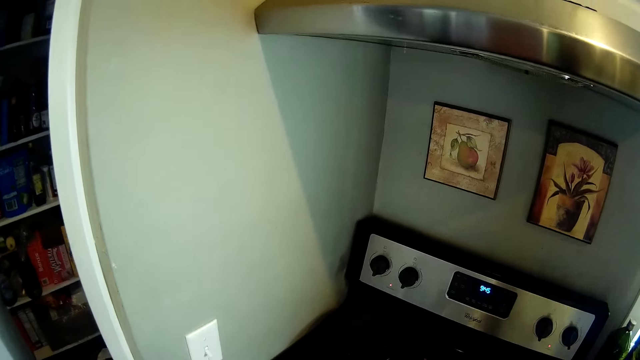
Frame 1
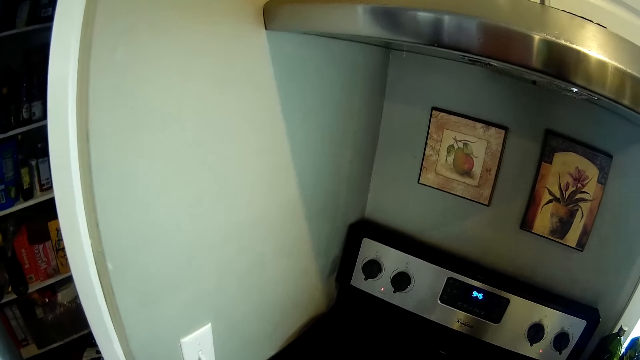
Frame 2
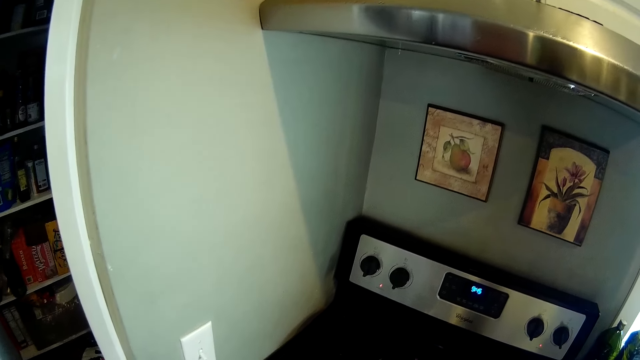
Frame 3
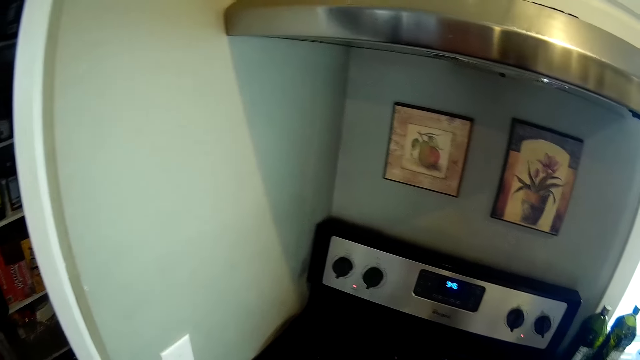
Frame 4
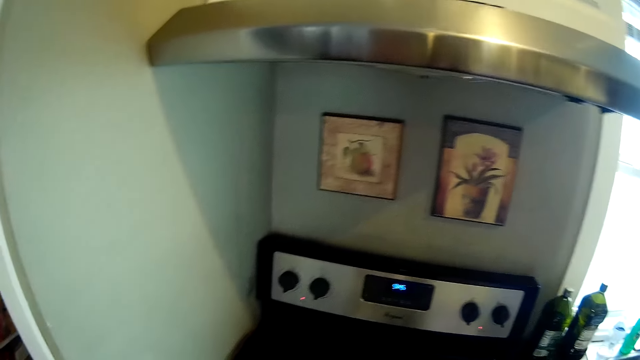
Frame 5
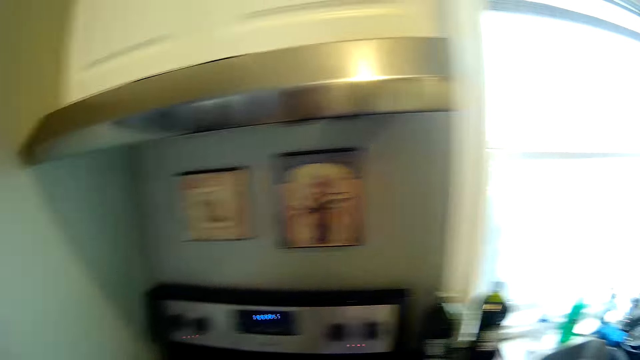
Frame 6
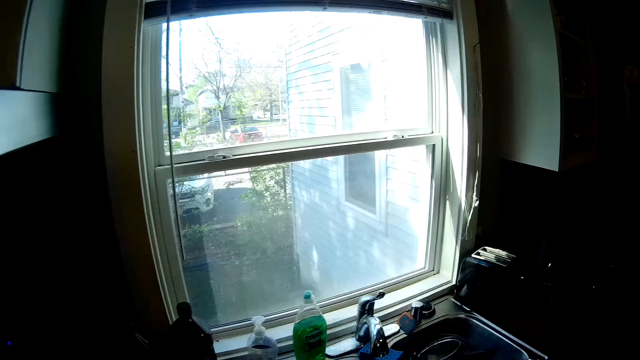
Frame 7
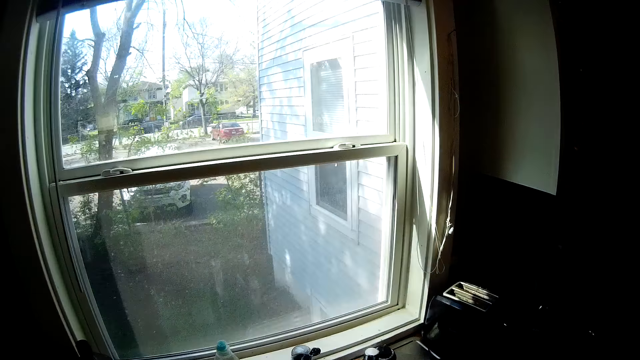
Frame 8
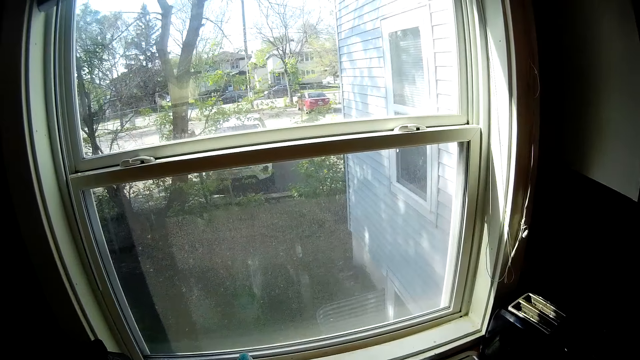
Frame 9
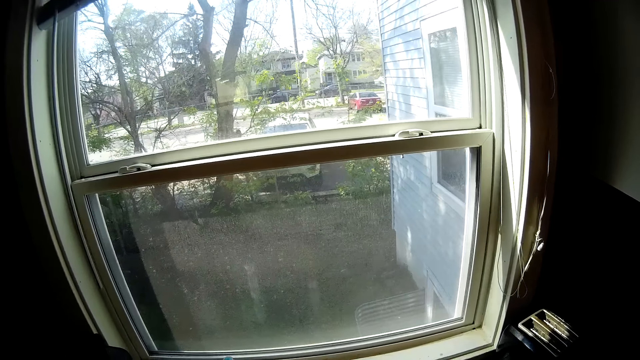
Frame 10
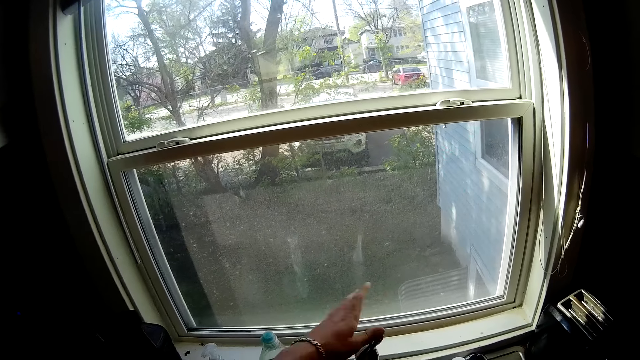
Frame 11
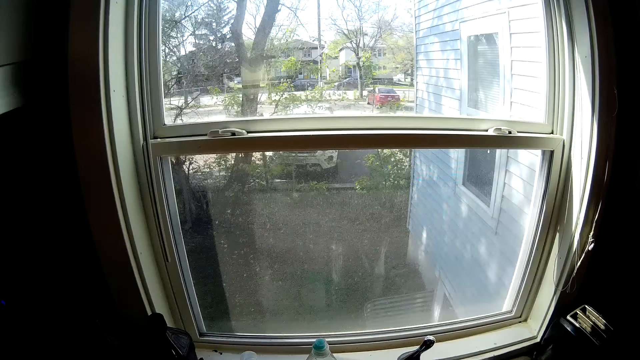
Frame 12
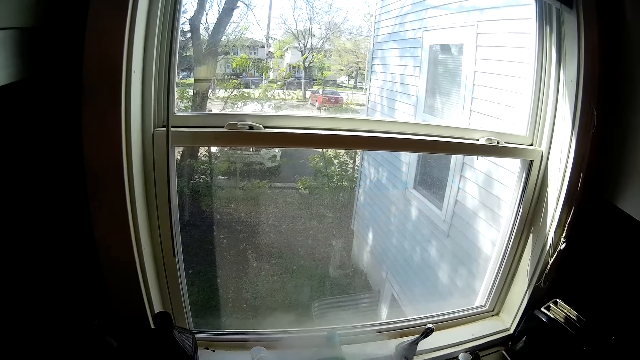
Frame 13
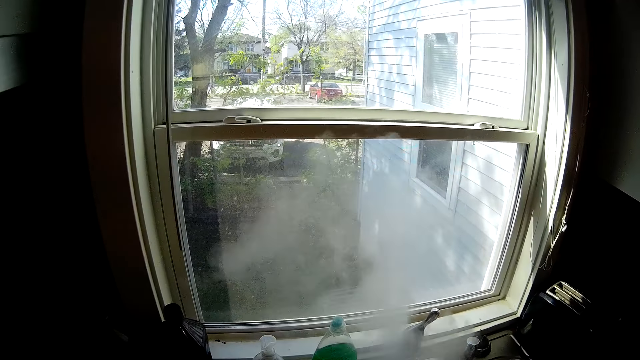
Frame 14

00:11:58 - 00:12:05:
The camera wearer walks around a kitchen. She opens a tap with her left hand.

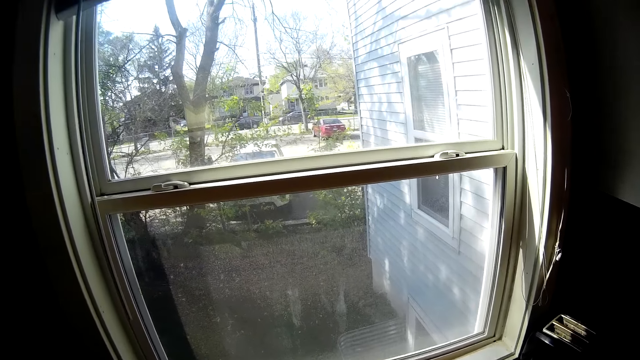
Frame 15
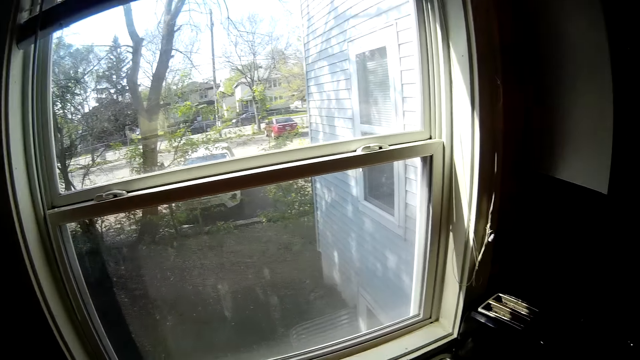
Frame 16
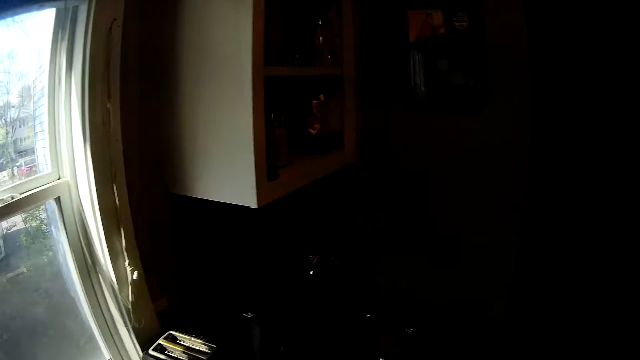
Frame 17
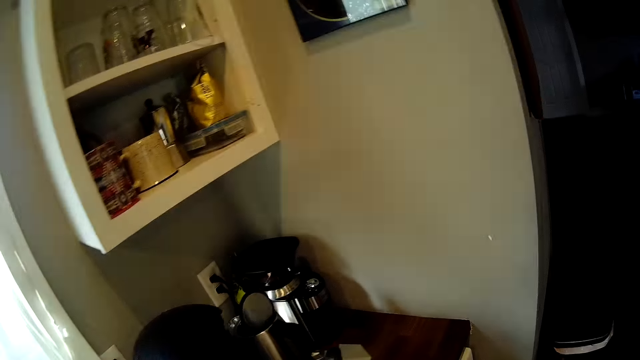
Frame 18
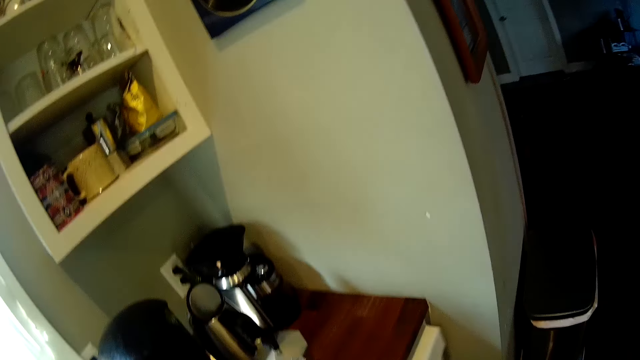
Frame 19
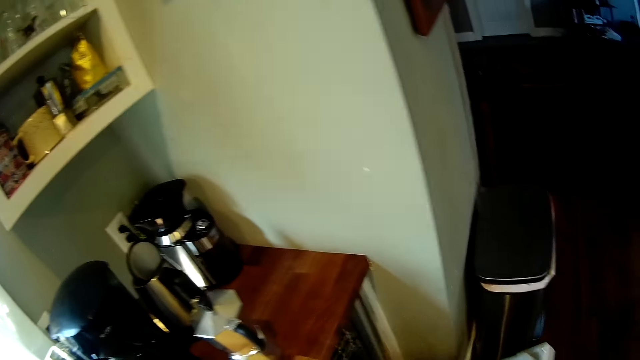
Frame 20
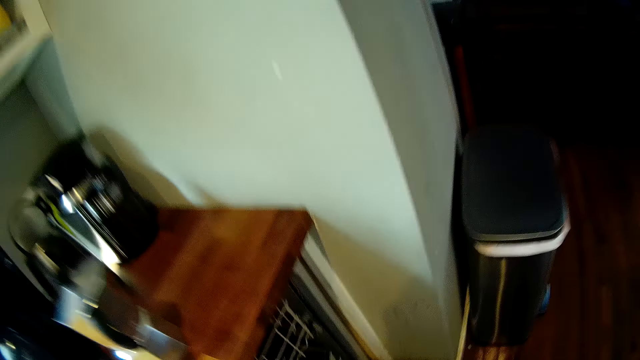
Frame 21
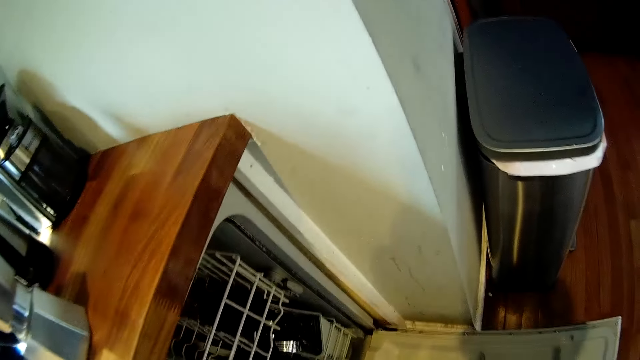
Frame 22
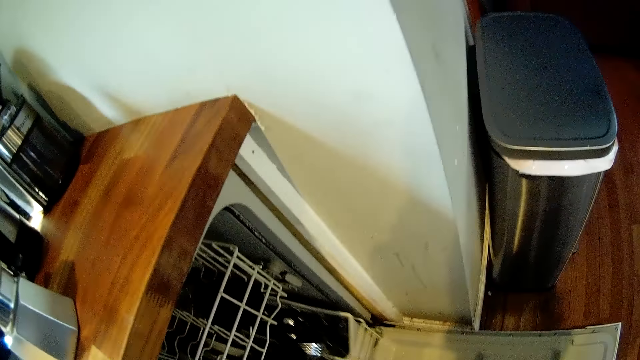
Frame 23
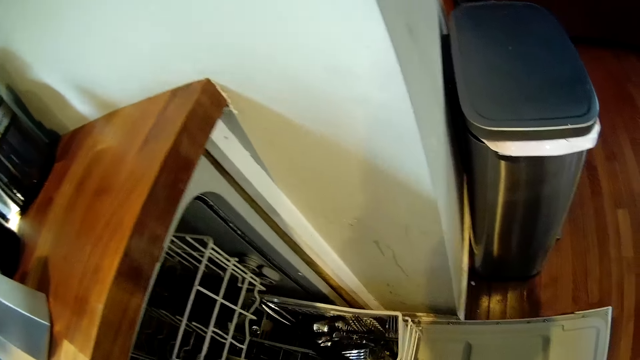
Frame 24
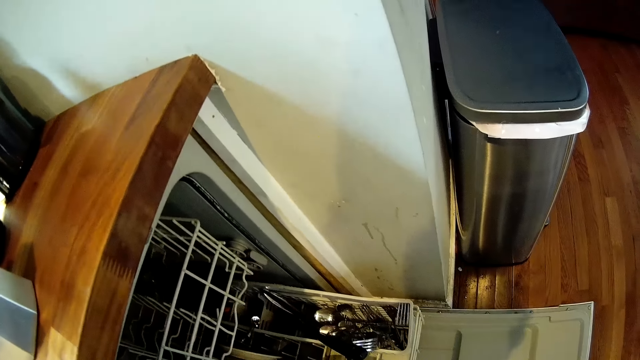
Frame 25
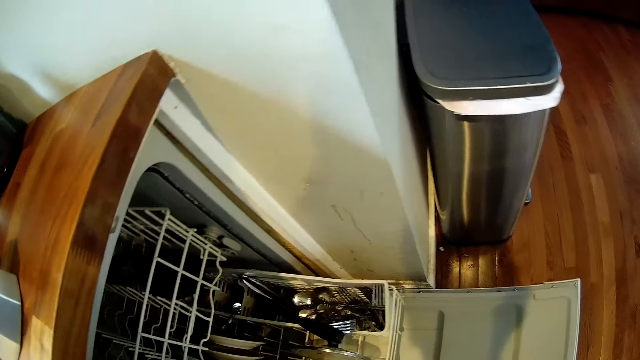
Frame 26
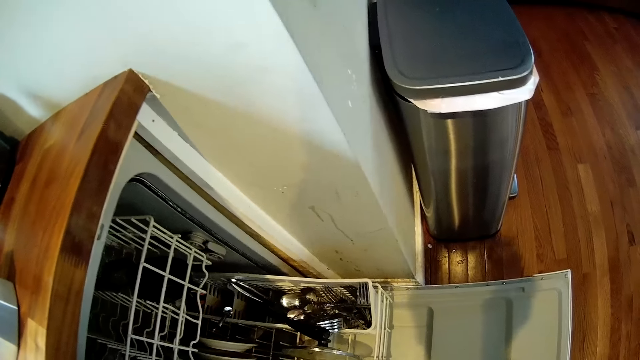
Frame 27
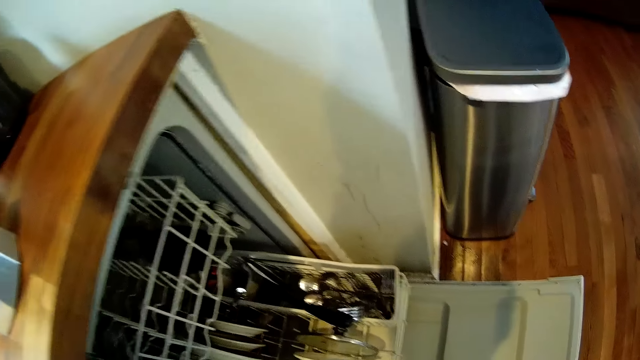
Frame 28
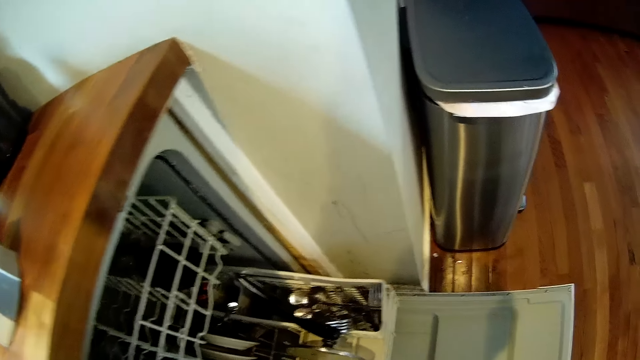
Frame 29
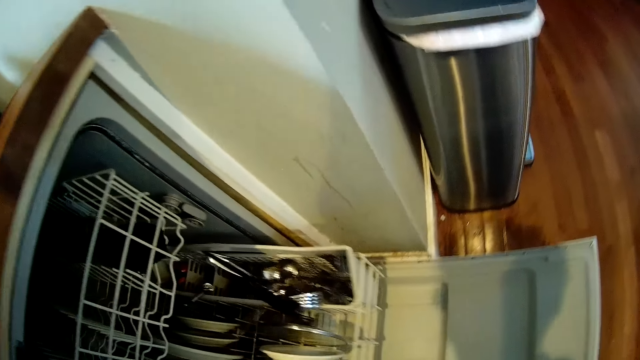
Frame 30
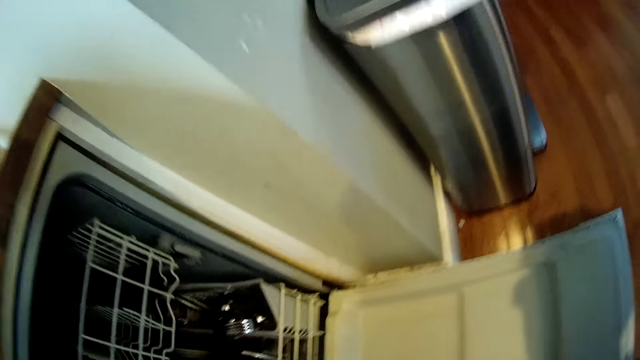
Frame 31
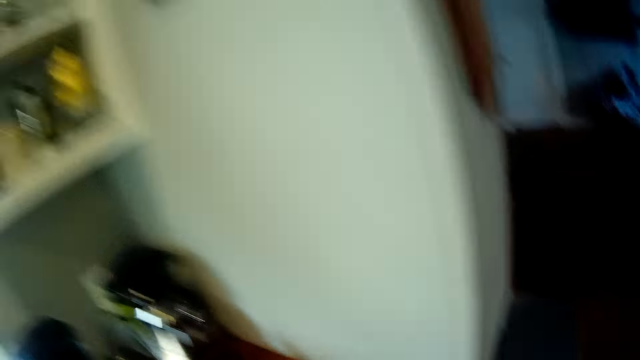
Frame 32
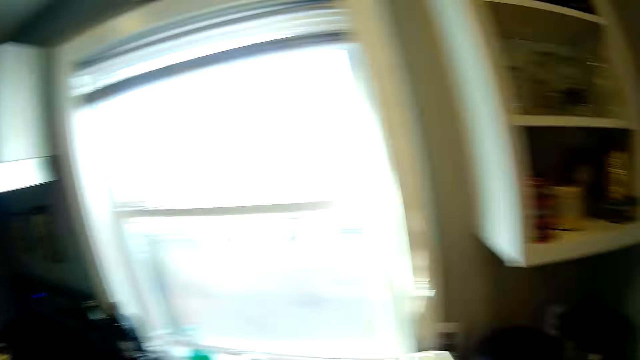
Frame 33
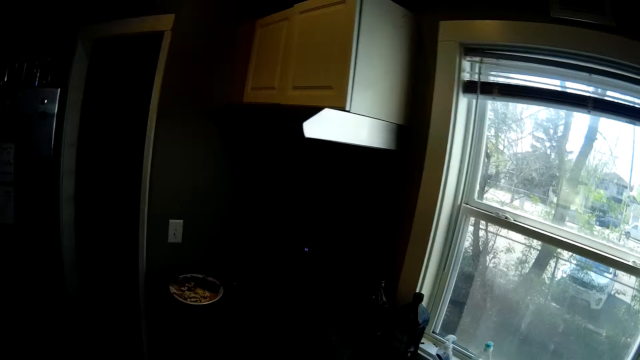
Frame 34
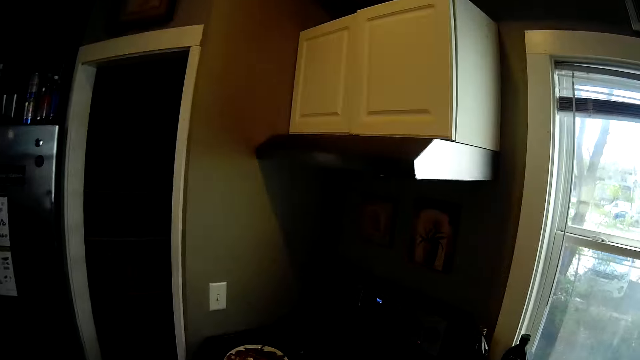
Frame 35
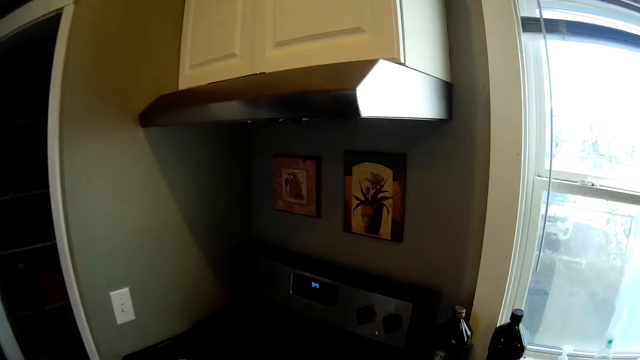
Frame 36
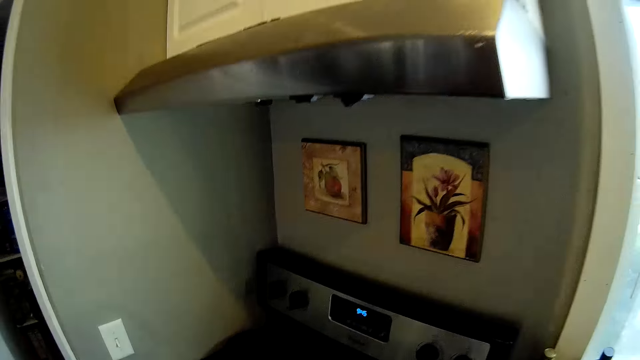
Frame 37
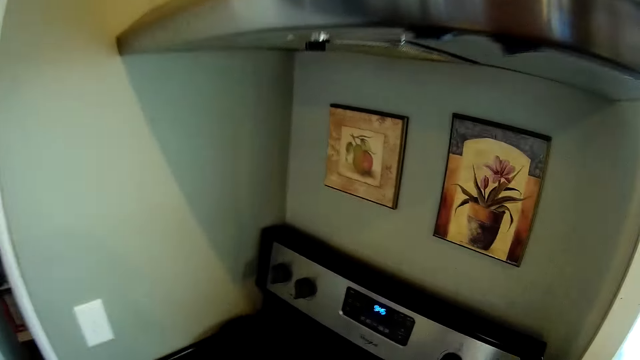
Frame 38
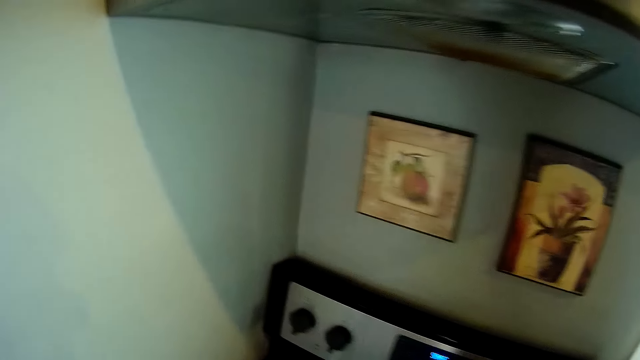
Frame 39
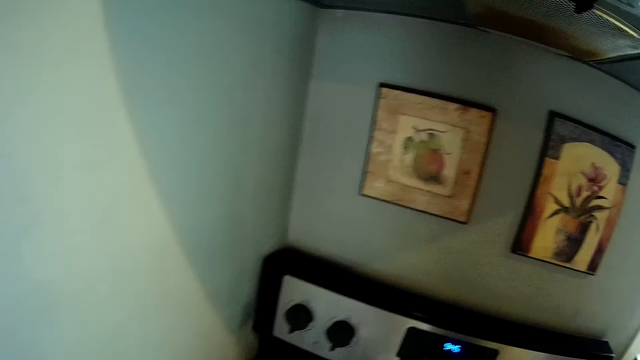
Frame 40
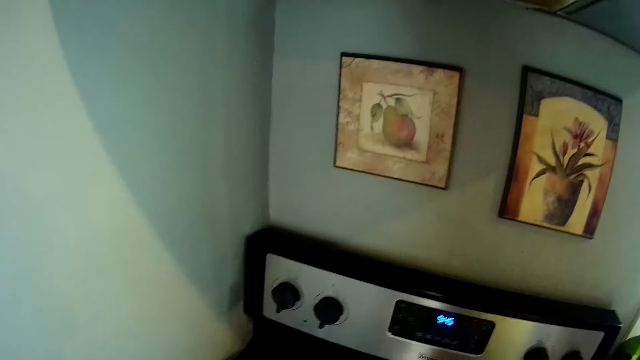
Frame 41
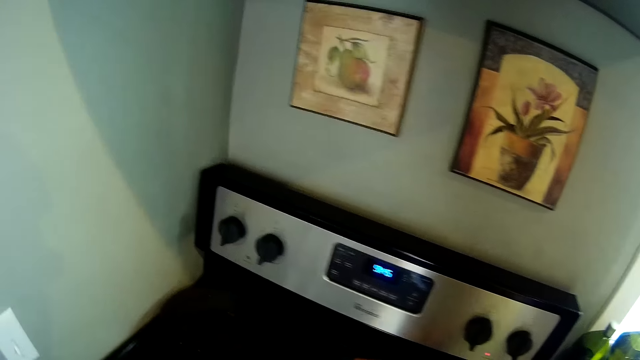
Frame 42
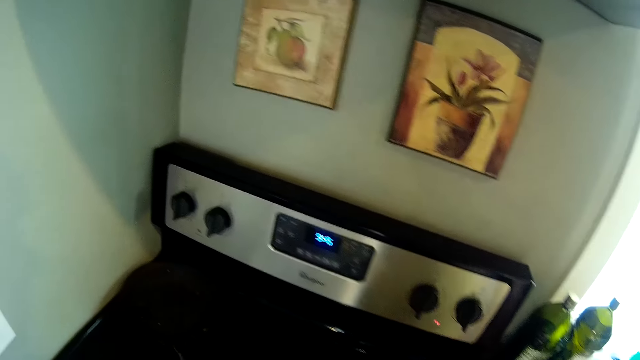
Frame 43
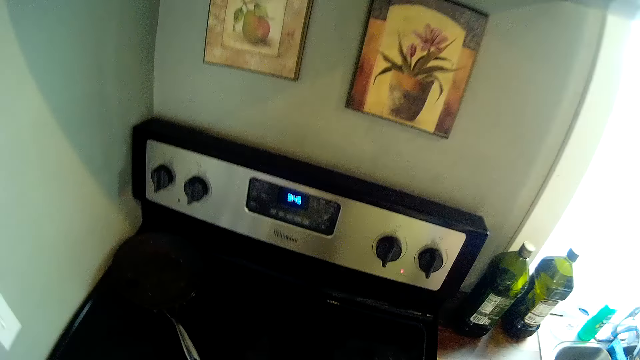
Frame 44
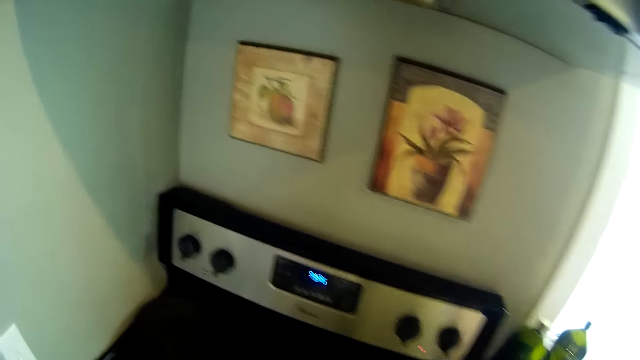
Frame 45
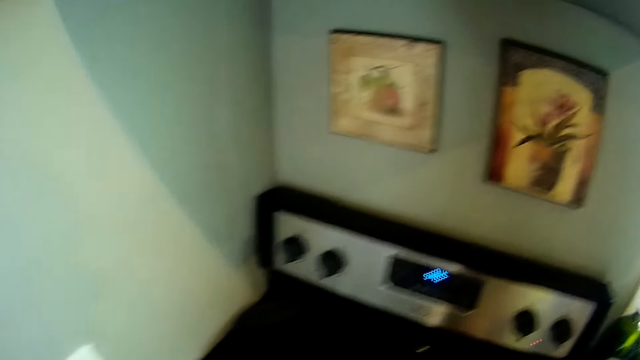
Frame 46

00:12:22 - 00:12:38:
The camera wearer walks around a kitchen. She opens a cupboard or dishwasher under the cabinet with her right hand. She pulls out the plate rack in the cupboard with her right hand. She looks around the dishwasher. She pushes the plate rack into the cupboard with her left hand. She closes the dishwasher. She walks around the kitchen. She looks around the kitchen.
